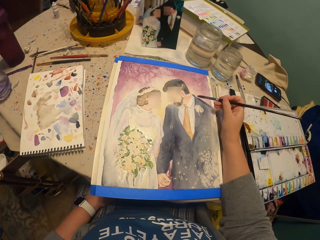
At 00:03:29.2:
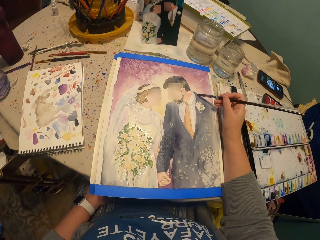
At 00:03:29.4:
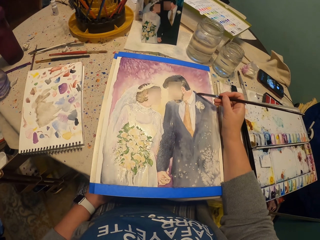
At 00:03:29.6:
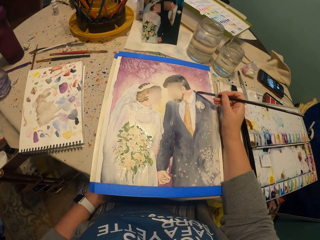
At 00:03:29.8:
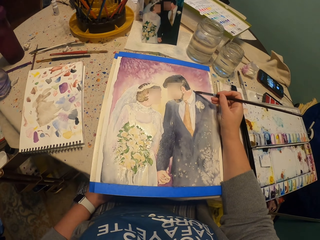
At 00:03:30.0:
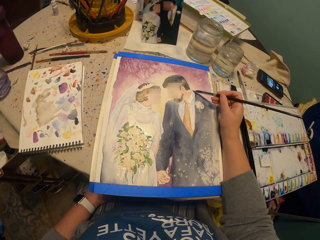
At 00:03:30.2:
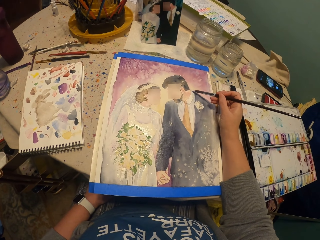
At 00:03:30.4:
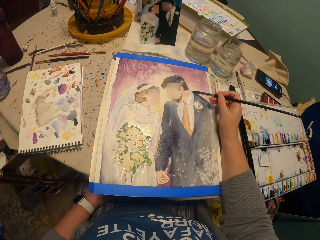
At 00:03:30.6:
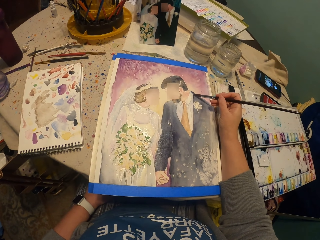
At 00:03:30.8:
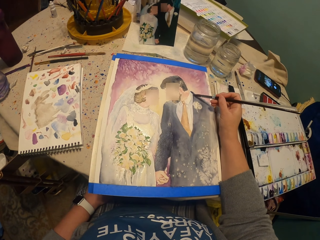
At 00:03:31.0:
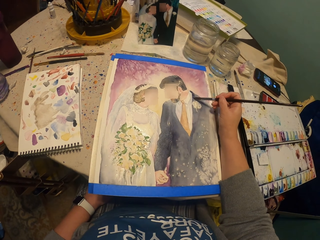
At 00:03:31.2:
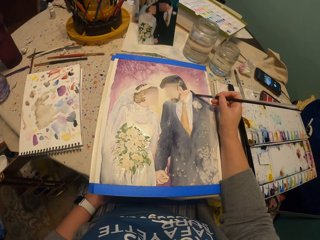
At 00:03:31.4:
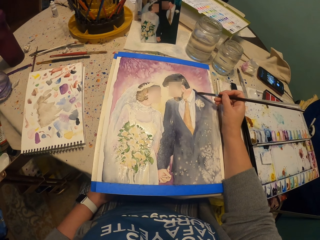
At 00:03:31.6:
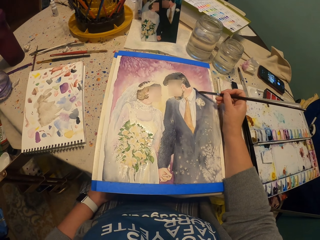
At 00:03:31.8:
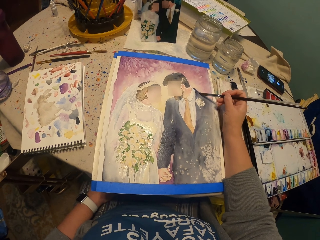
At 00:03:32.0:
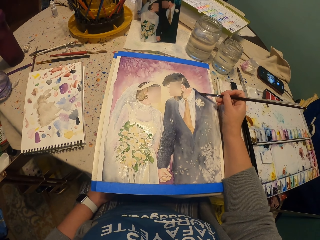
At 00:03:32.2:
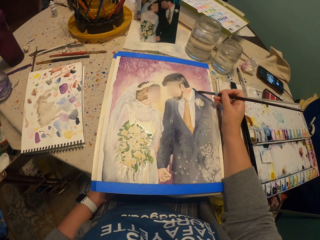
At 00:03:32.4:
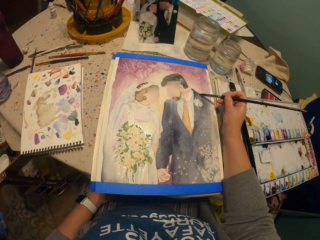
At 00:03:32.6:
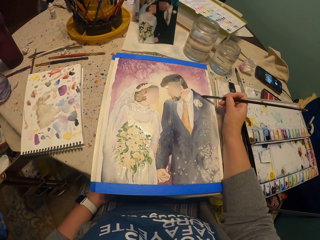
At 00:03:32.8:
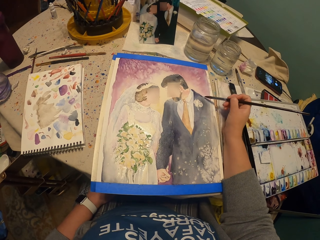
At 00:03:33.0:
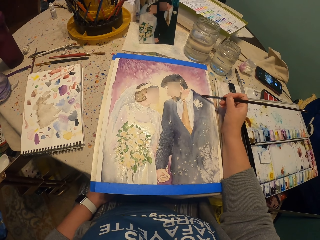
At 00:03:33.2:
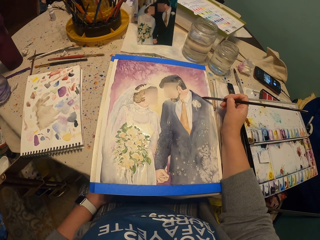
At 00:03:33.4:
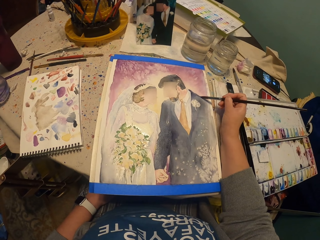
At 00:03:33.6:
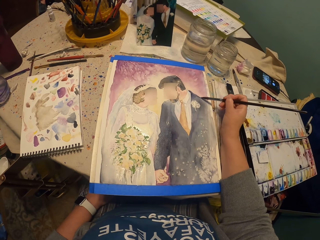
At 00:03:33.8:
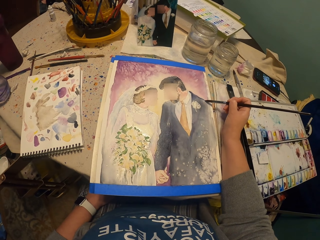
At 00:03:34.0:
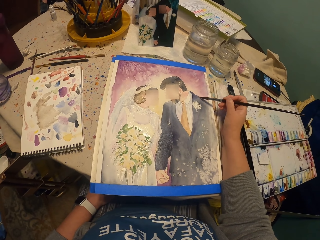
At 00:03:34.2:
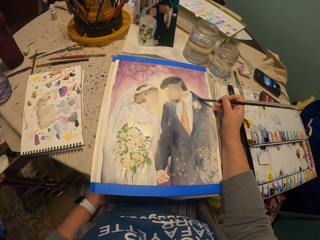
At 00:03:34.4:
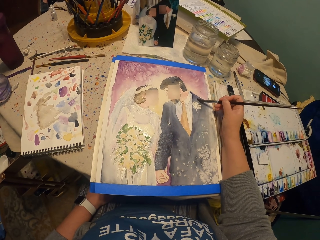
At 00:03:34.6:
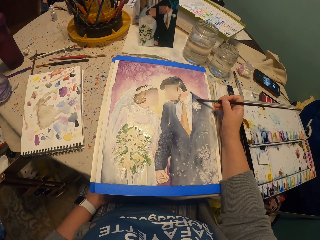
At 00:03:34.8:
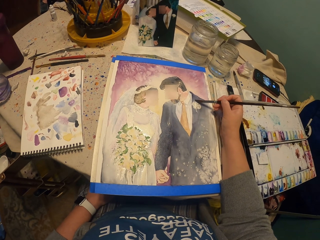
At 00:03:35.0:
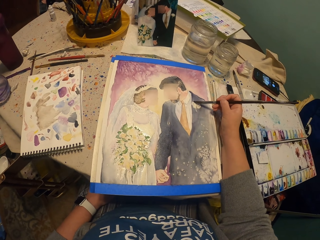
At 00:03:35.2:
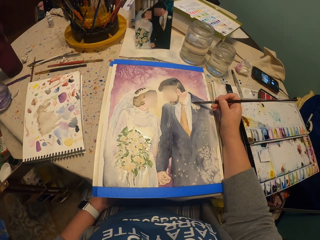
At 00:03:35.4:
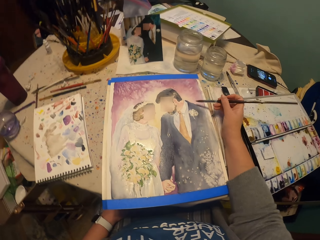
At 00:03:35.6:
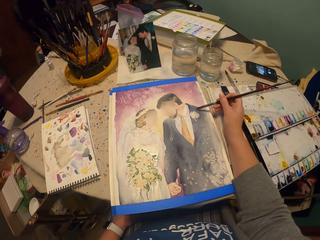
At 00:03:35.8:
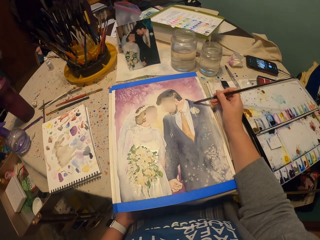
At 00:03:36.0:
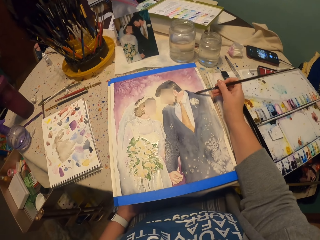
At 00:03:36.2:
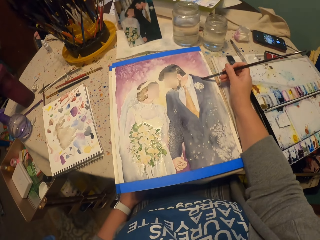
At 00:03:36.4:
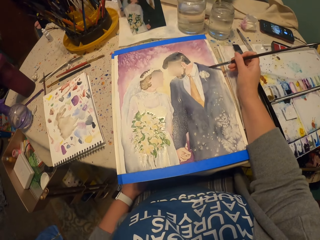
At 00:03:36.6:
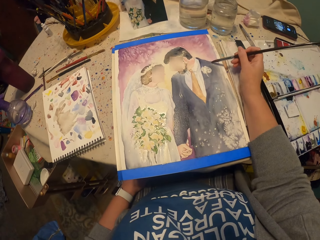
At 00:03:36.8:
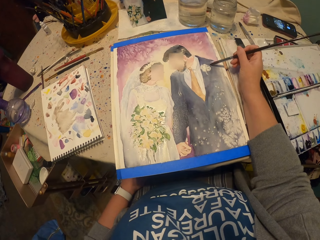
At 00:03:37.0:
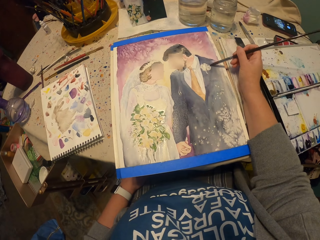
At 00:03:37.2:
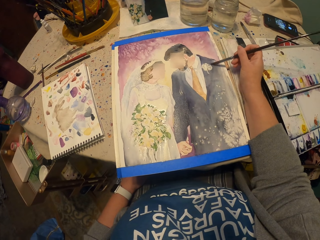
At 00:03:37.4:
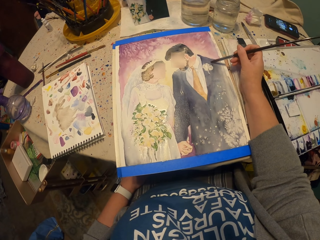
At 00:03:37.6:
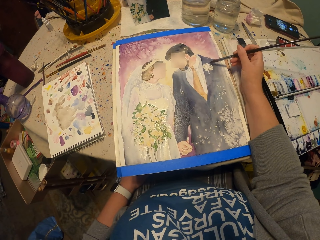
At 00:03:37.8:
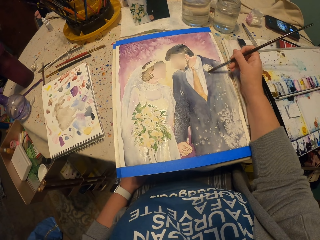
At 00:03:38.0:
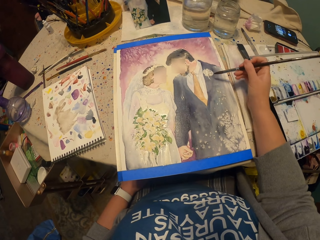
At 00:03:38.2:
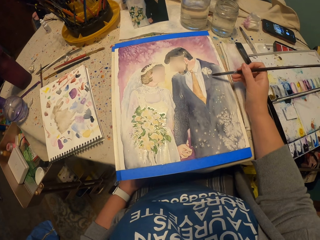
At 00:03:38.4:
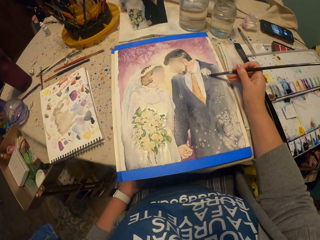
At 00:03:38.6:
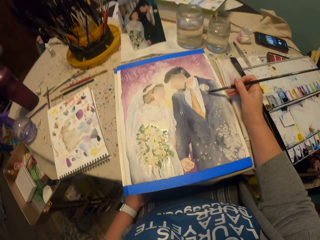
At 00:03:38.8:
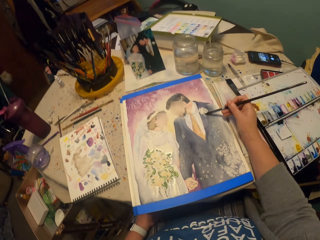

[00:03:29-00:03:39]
The camera wearer applies the paint on the picture.

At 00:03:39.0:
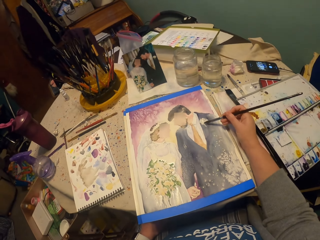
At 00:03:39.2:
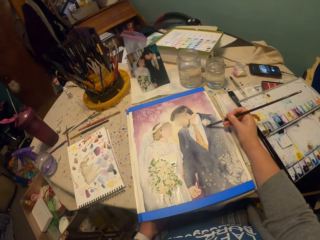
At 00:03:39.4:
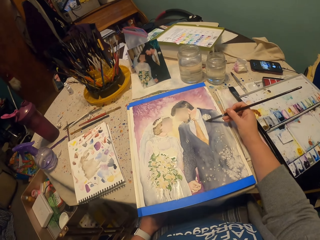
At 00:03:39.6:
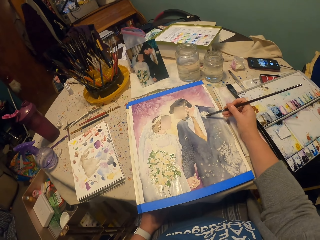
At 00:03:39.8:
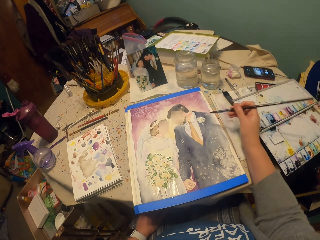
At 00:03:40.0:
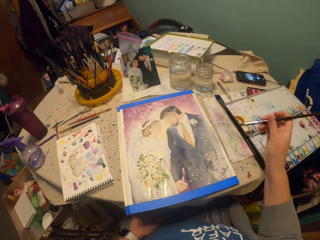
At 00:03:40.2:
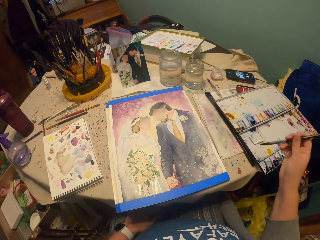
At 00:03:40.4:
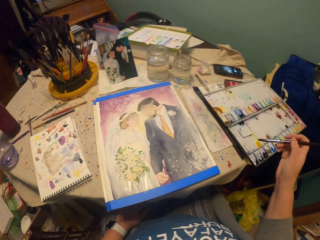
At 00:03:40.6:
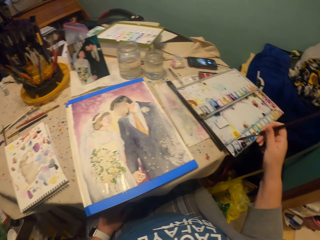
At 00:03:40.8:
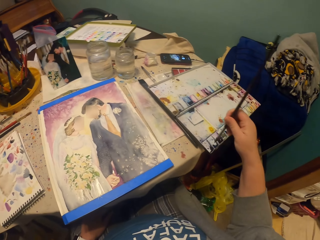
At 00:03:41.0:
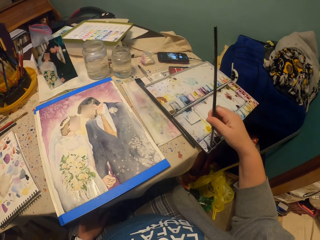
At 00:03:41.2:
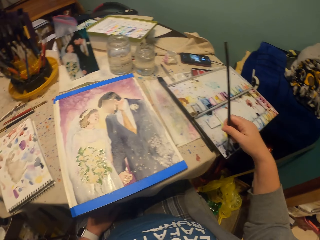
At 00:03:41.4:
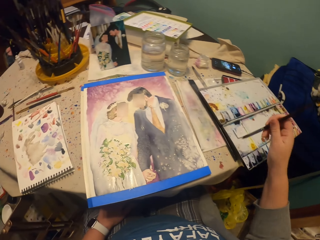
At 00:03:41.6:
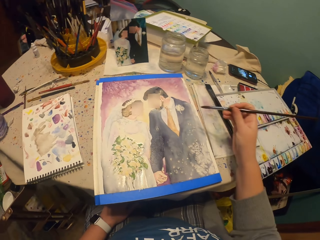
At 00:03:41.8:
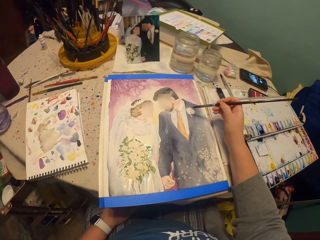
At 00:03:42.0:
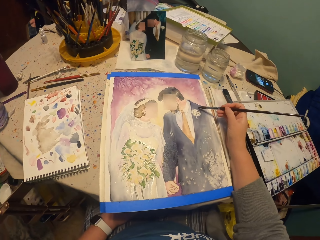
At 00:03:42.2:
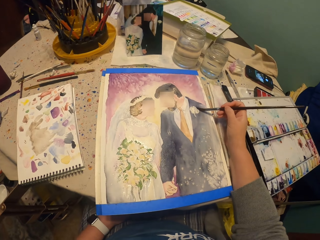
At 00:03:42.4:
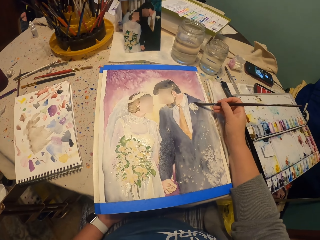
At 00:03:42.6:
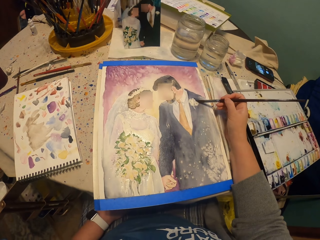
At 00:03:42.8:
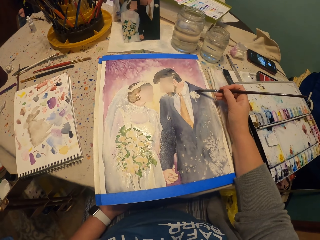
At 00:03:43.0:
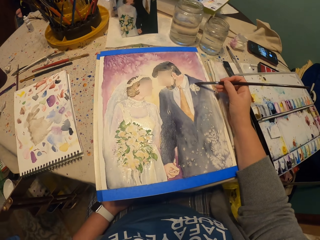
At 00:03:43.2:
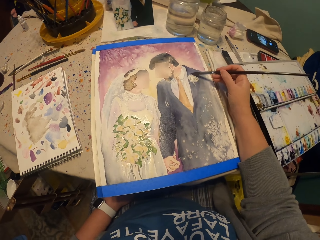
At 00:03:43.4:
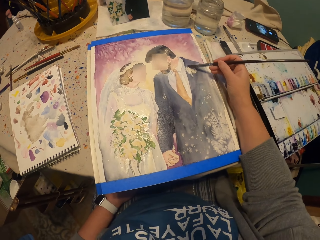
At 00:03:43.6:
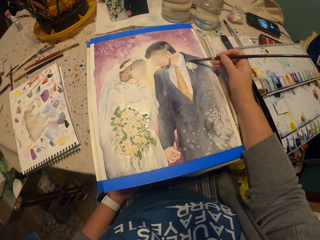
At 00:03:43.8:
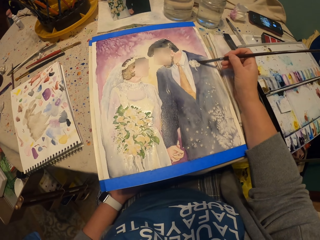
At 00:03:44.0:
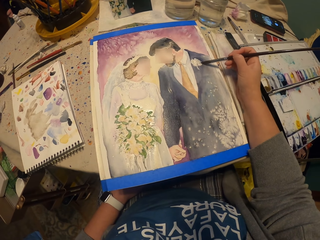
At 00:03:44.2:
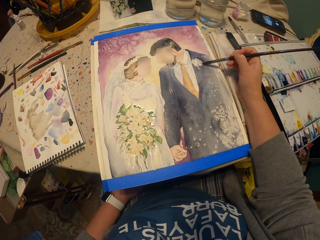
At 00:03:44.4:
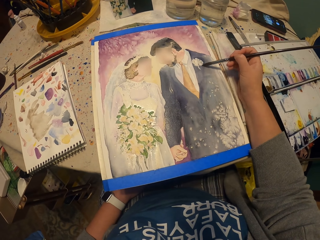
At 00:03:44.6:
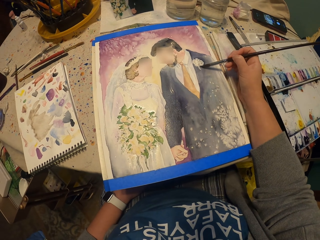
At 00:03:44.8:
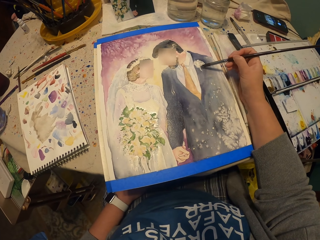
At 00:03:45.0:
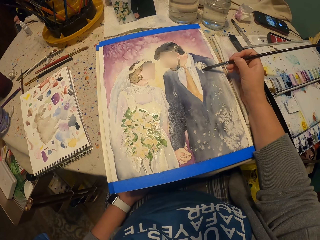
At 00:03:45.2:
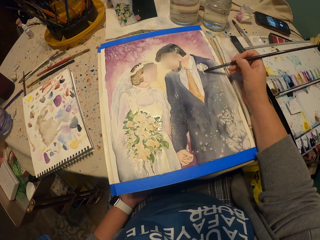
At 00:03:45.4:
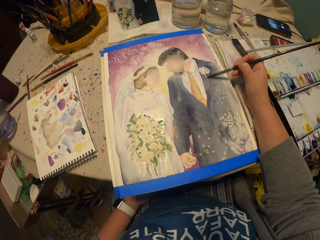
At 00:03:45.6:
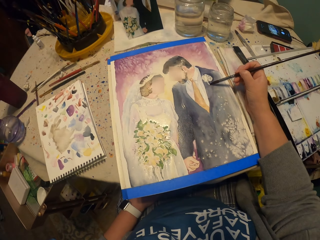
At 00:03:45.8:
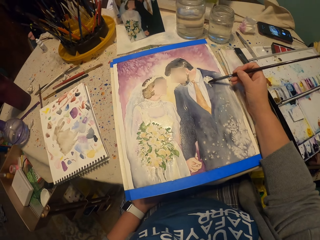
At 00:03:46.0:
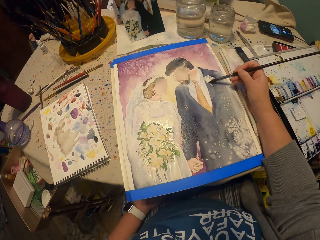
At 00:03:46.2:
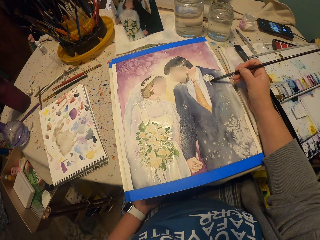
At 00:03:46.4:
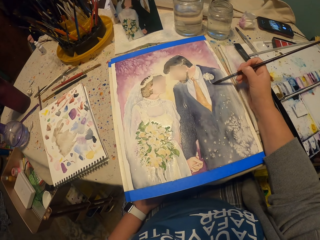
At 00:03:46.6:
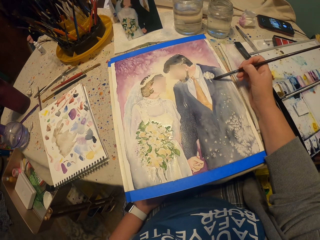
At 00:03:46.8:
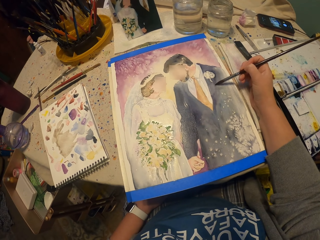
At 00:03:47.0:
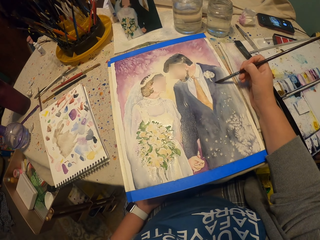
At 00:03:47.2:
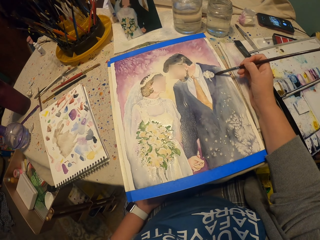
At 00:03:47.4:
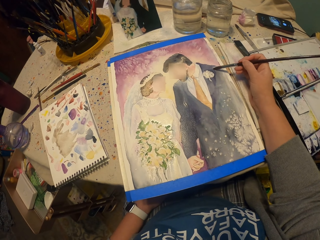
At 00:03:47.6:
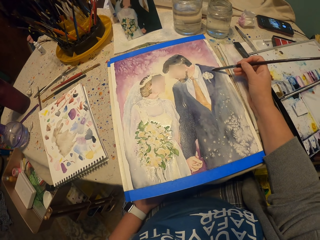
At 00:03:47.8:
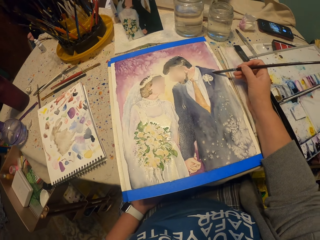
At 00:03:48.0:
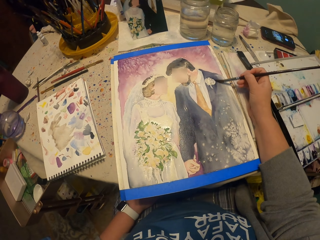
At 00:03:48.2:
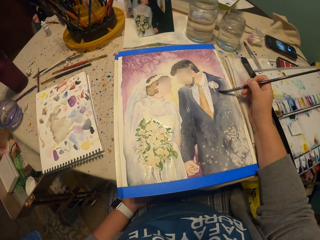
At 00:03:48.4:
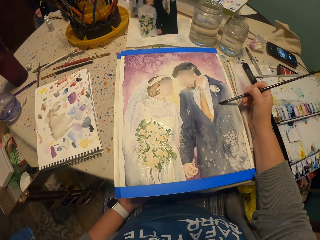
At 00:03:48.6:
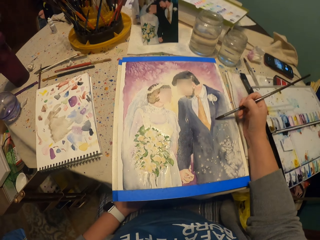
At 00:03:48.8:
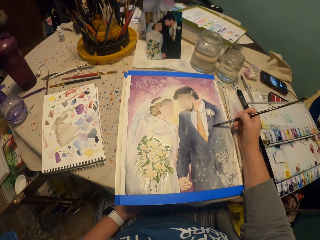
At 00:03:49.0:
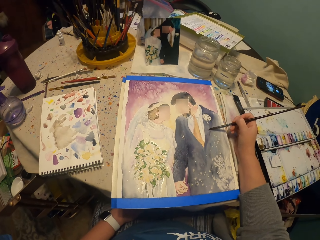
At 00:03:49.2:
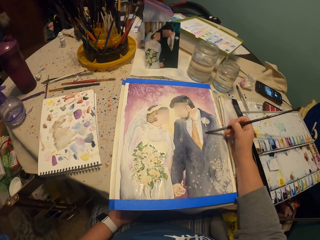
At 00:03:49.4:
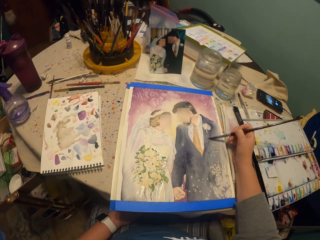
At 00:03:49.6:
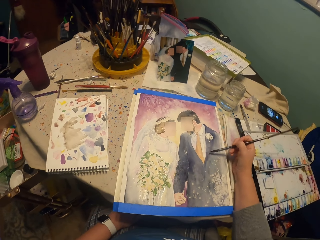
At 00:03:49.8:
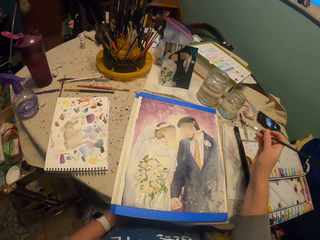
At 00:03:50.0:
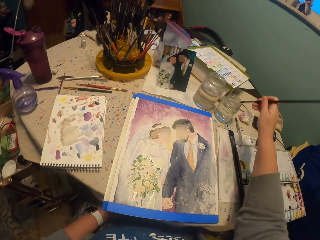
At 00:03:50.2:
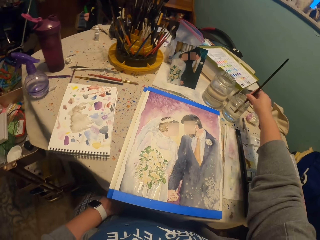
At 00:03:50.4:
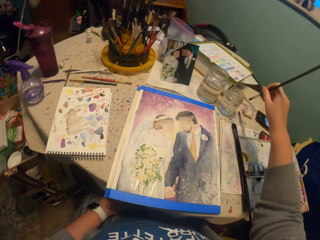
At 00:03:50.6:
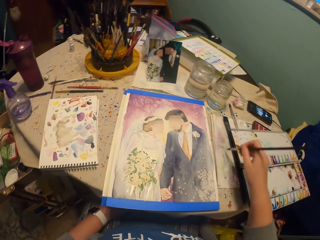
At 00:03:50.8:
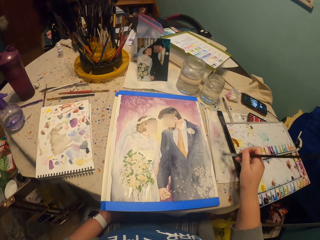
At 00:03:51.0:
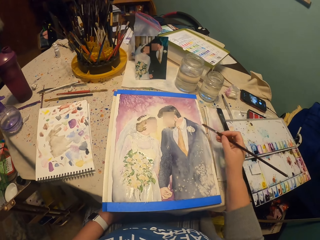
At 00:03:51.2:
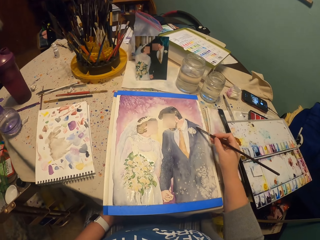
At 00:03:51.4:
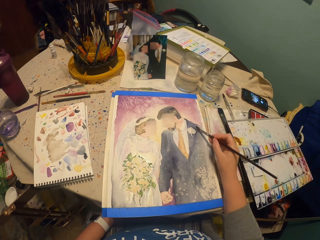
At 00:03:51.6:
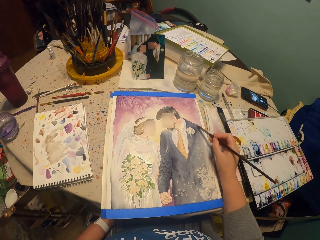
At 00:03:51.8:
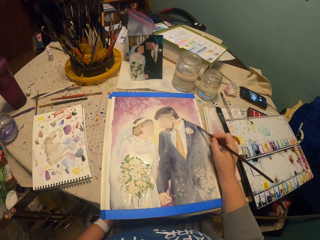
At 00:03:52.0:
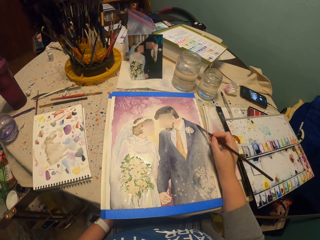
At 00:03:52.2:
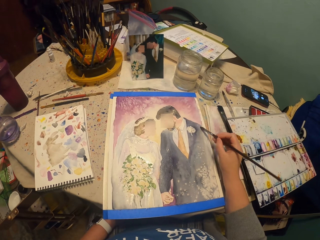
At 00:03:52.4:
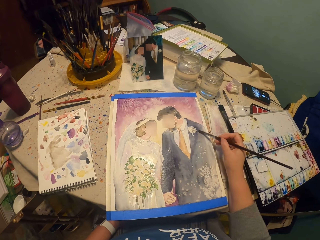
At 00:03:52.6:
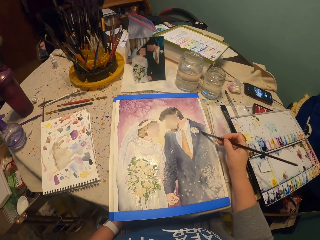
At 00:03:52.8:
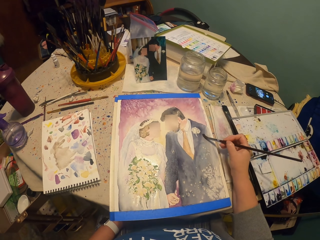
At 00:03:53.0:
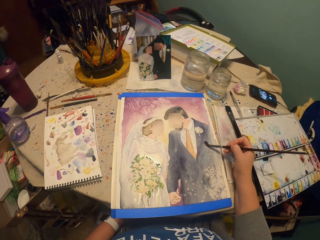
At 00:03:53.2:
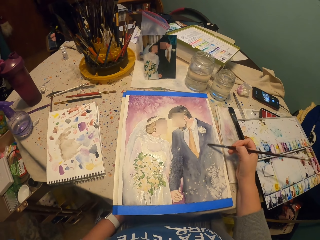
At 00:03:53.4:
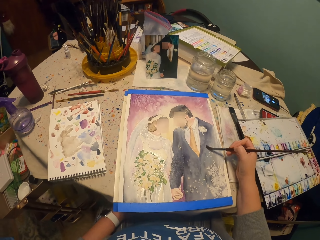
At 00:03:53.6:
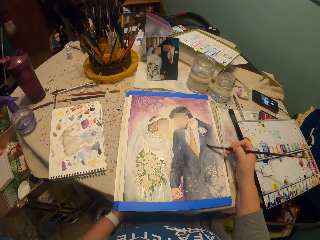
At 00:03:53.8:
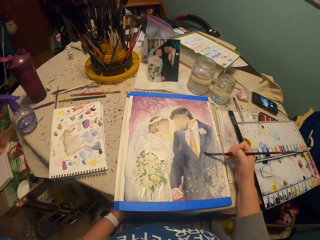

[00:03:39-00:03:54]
The camera wearer picks the paint with a brush. They apply the paint on the picture. They pick up a bit of water with the brush from the glass. They apply the water on the picture.
